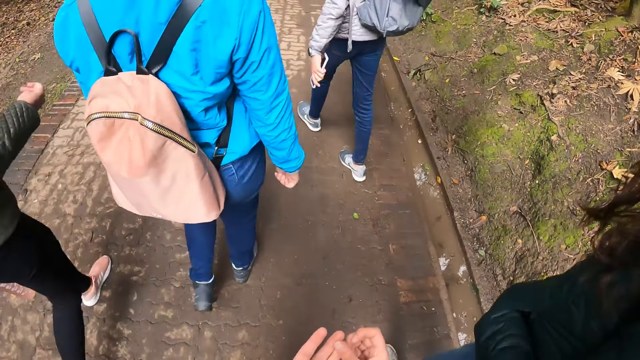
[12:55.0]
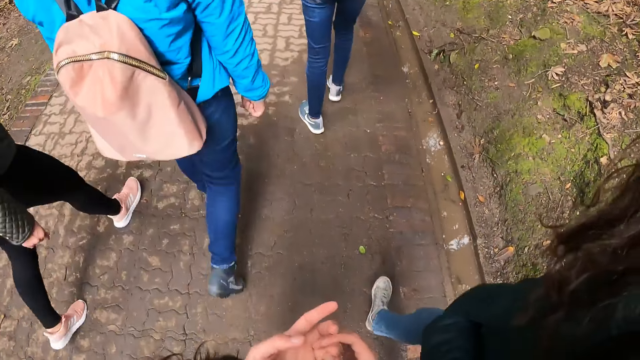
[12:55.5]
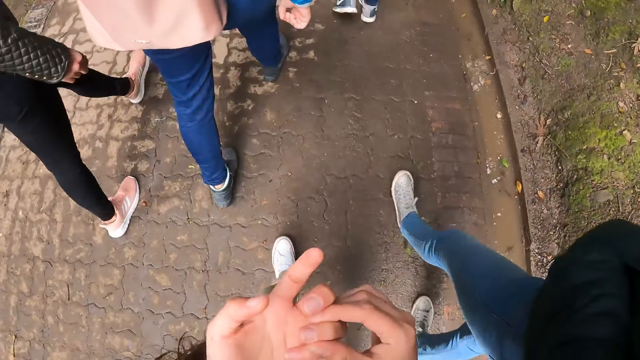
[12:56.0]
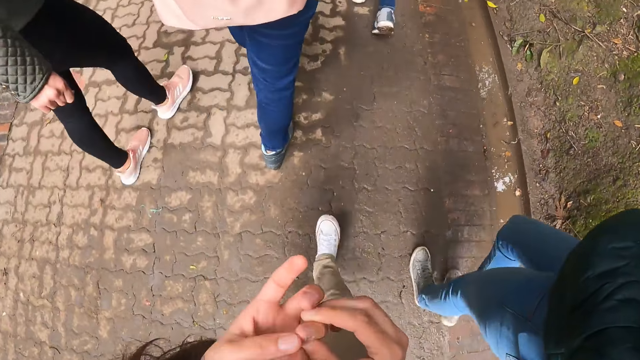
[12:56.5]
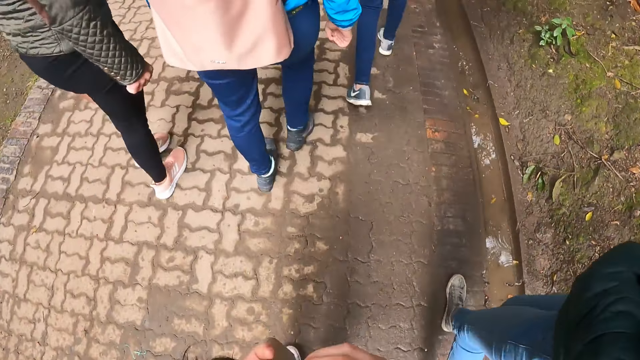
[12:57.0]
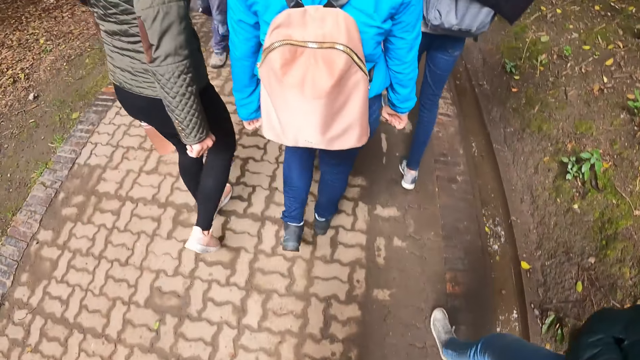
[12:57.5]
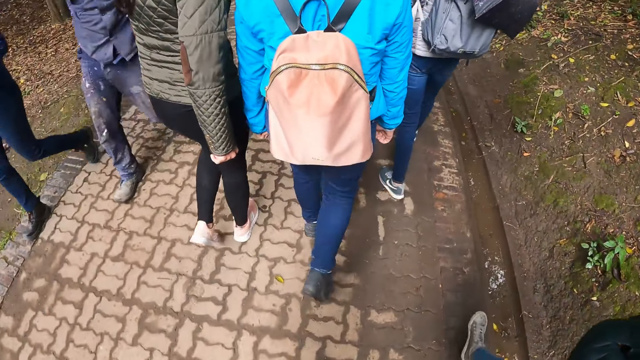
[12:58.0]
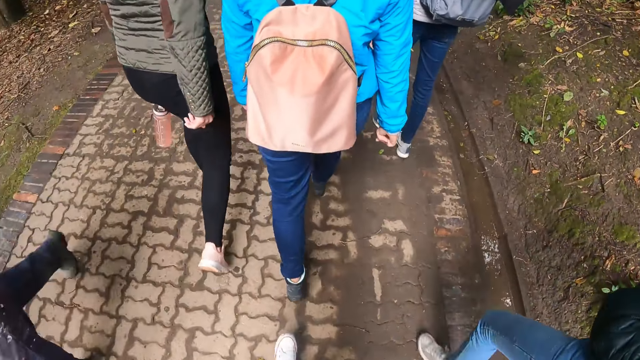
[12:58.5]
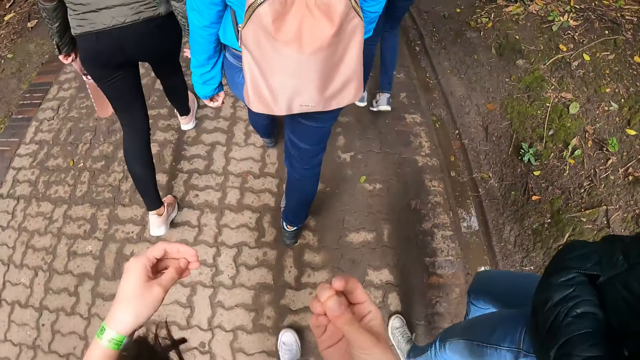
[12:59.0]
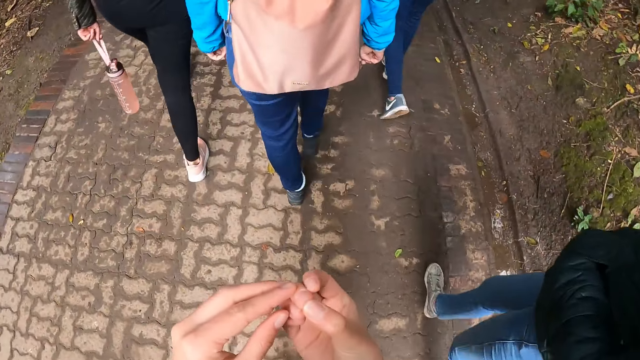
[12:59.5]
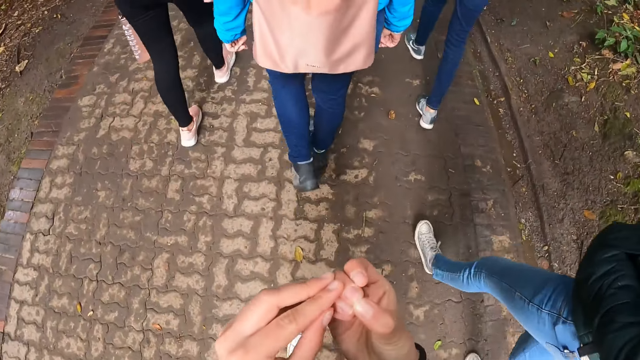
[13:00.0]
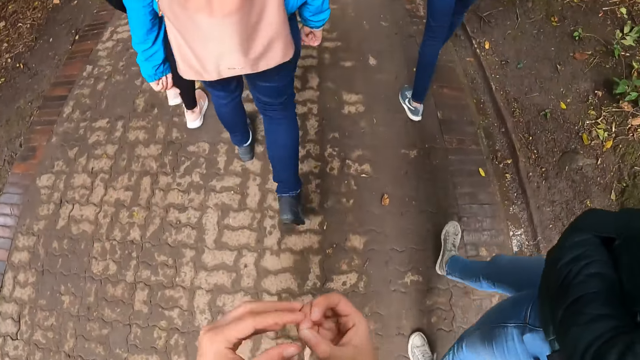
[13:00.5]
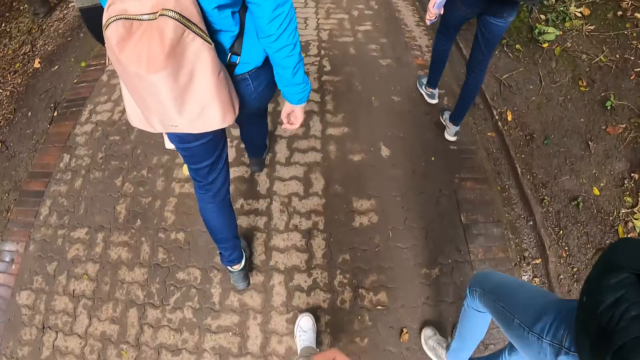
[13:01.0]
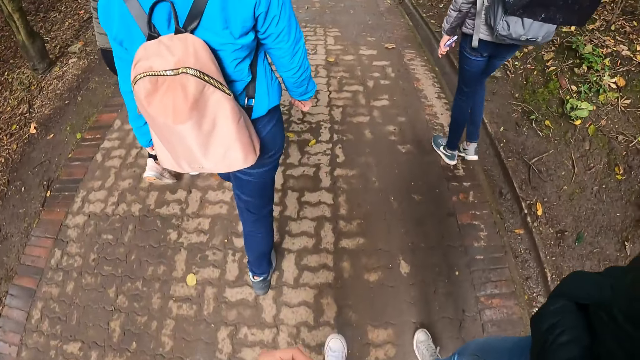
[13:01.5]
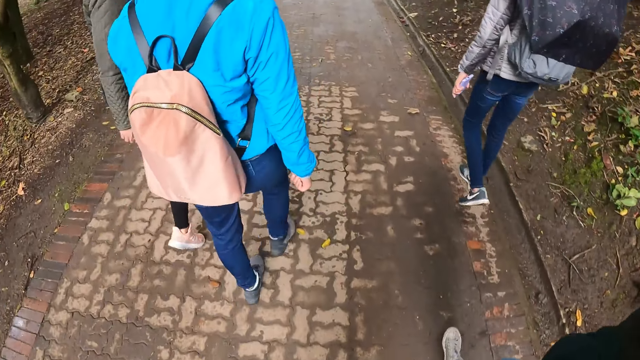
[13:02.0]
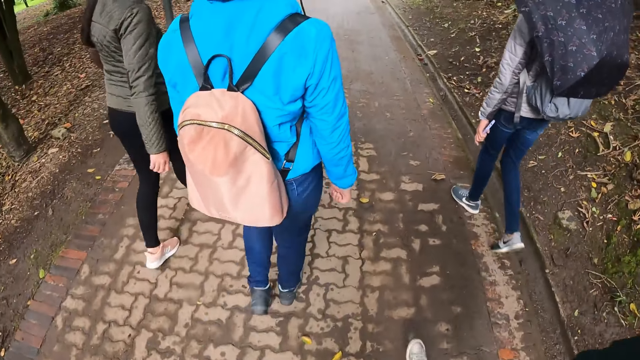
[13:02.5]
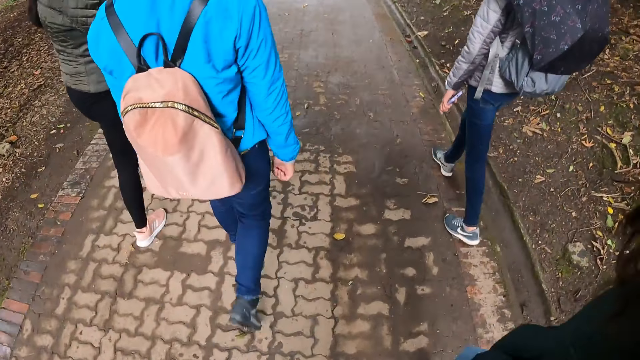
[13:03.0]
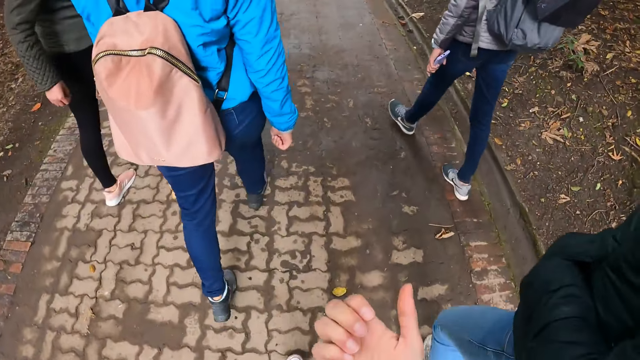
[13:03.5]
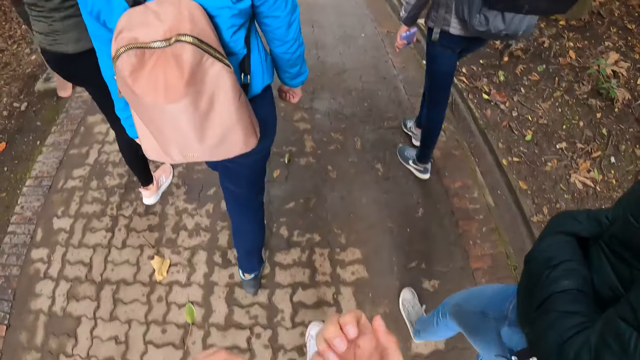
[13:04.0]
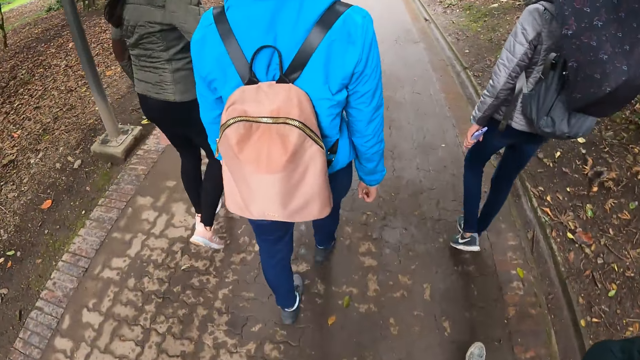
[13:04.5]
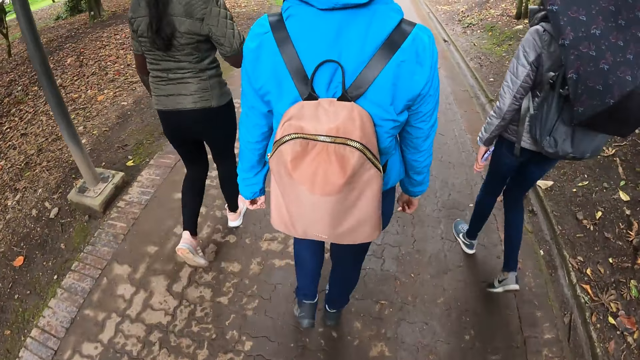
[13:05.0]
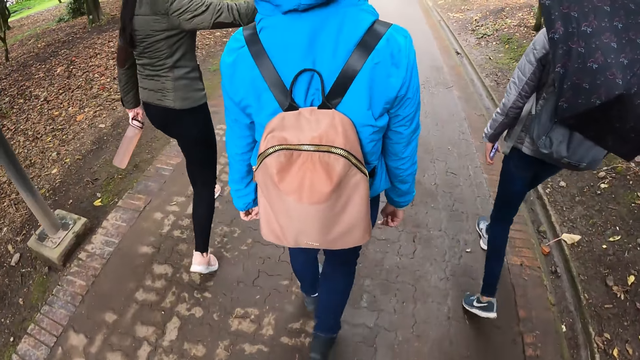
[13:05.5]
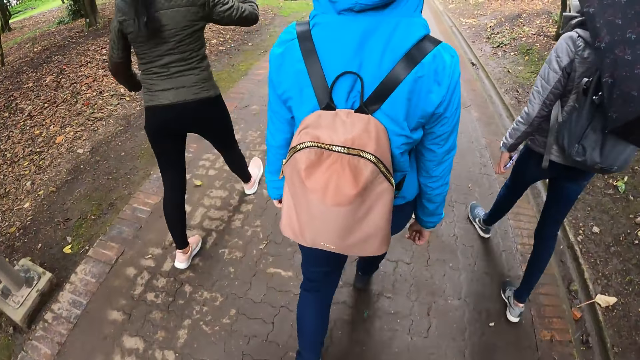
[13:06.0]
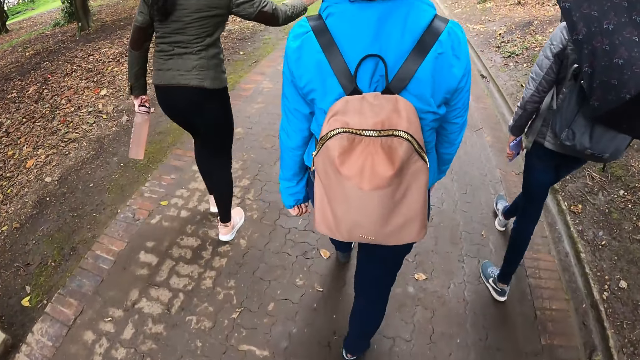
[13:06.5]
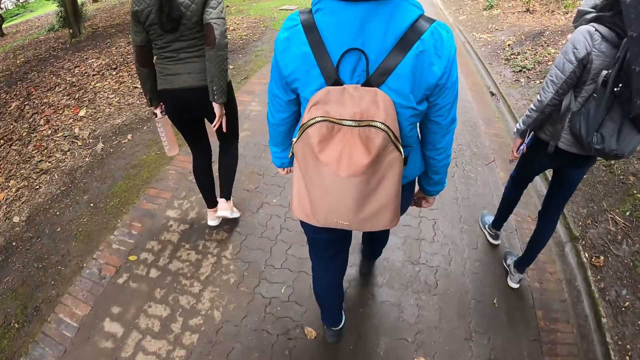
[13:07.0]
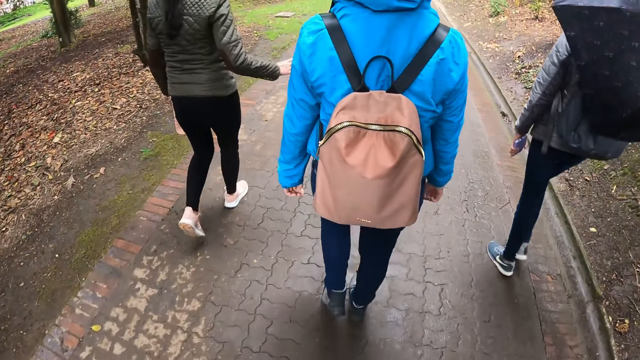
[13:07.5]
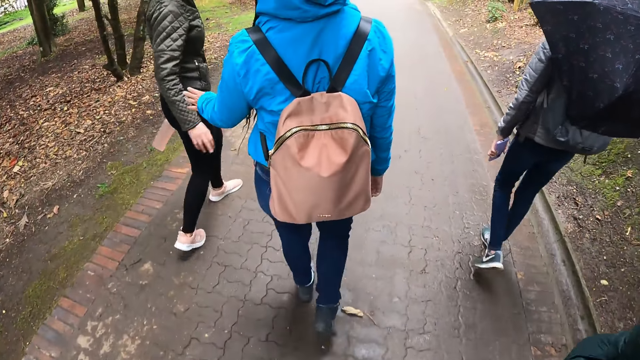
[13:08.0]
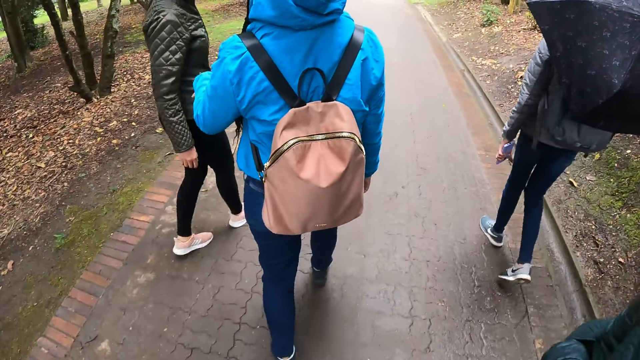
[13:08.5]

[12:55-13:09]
The camera wearer looks at the hands. They put down the hands. They look at the hands. They put down the hands. A woman interacts with the women in the front.

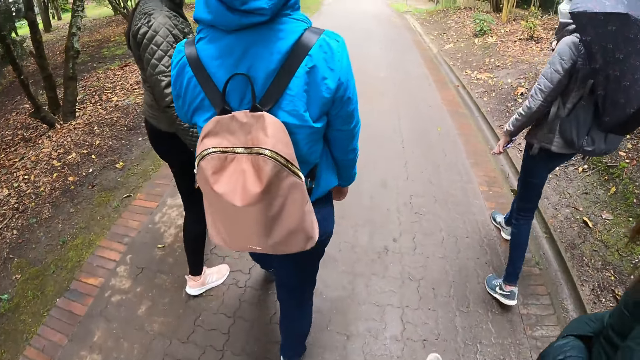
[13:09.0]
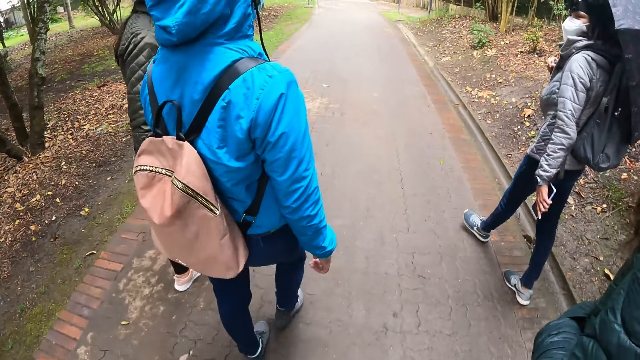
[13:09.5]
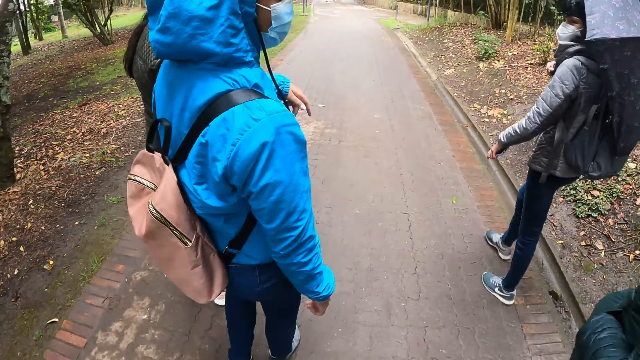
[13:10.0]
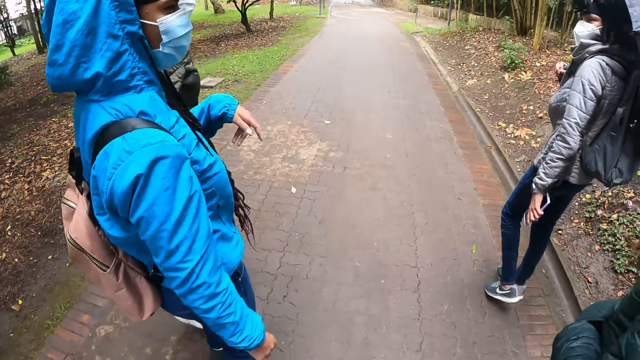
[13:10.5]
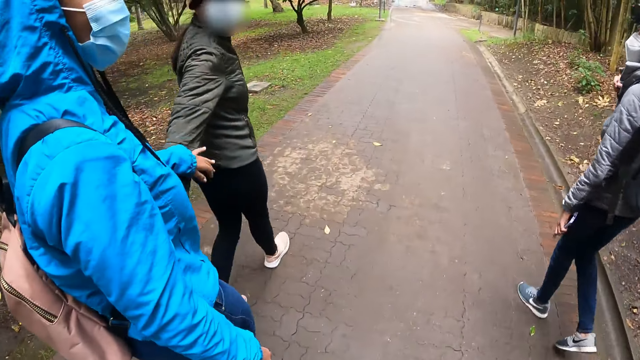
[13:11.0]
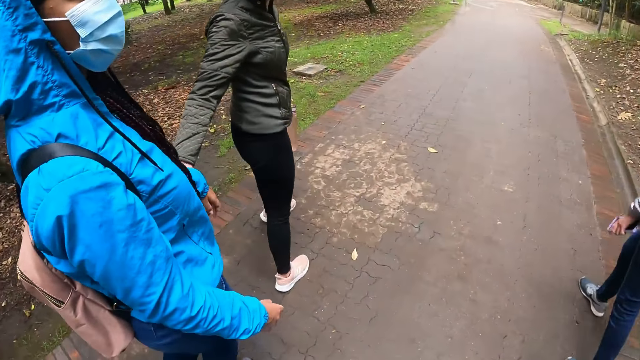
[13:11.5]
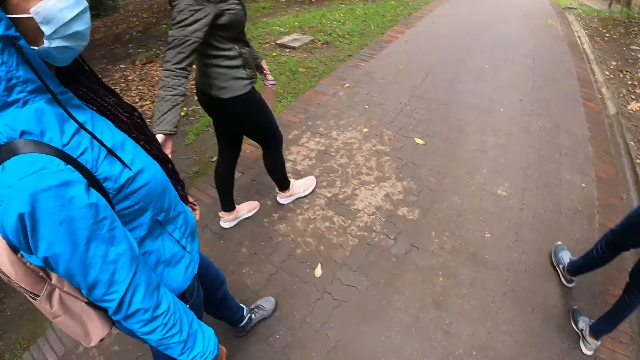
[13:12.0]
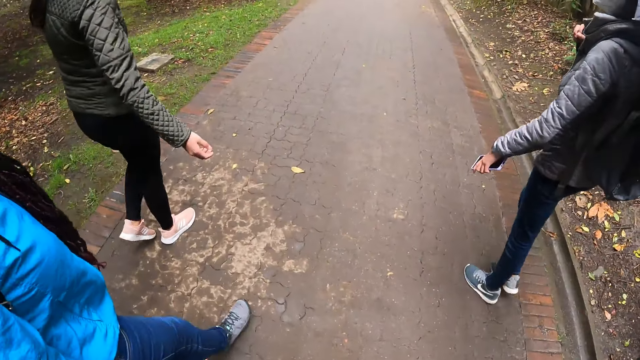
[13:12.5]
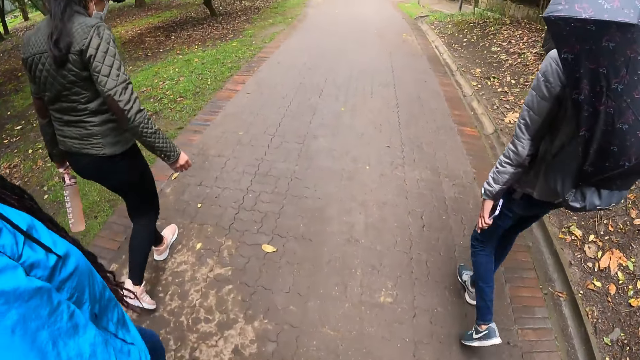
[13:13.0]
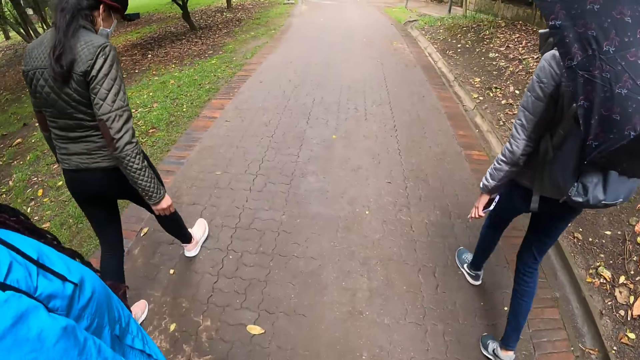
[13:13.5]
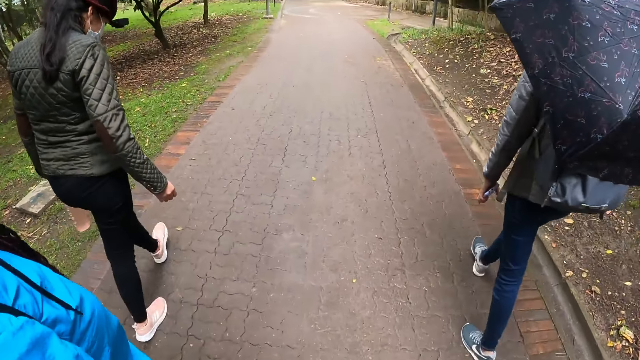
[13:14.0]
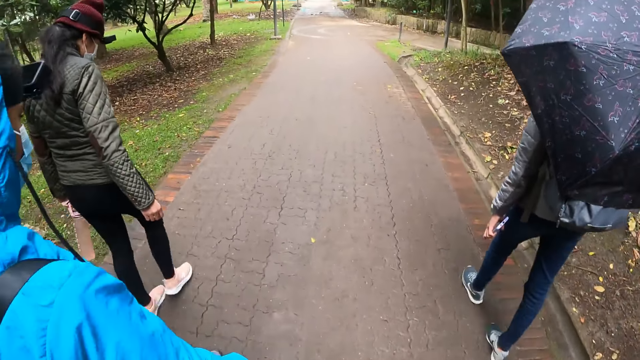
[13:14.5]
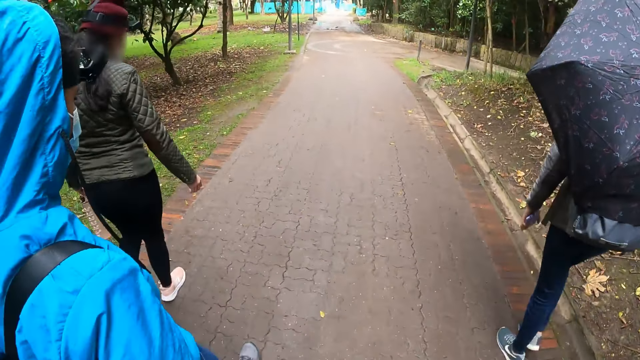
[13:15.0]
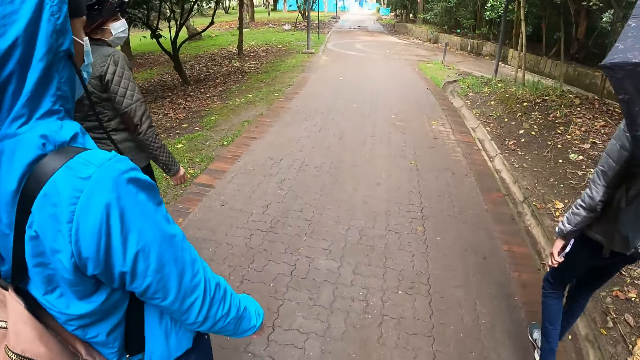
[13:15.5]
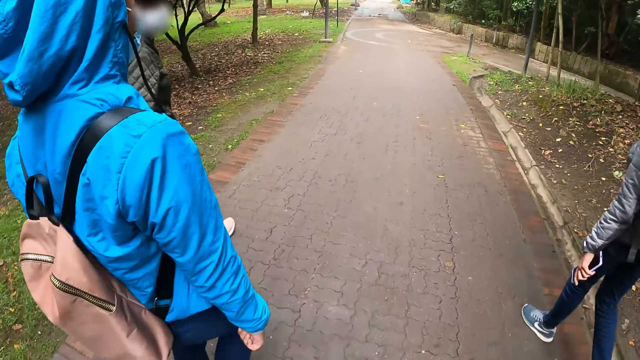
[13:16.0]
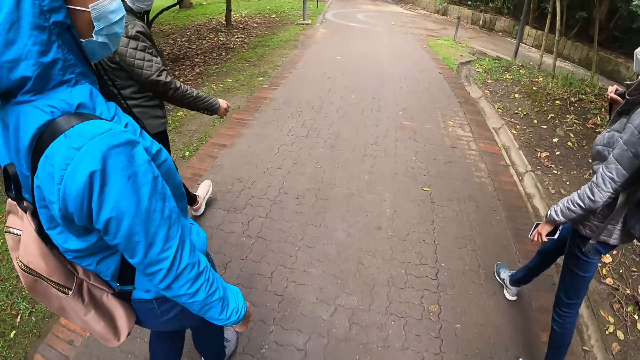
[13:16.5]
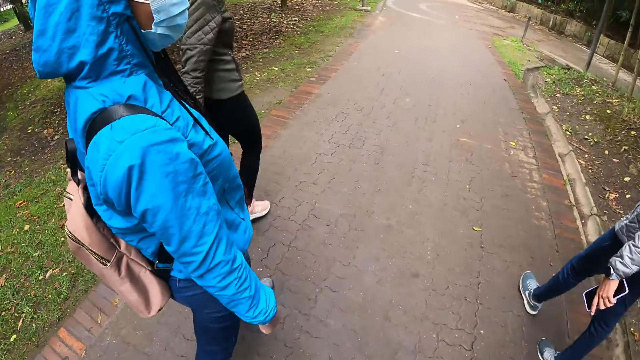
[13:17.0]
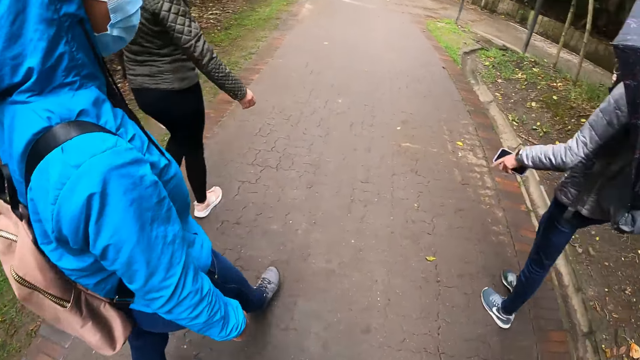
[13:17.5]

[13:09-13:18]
The camera wearer interacts with the group of people.
